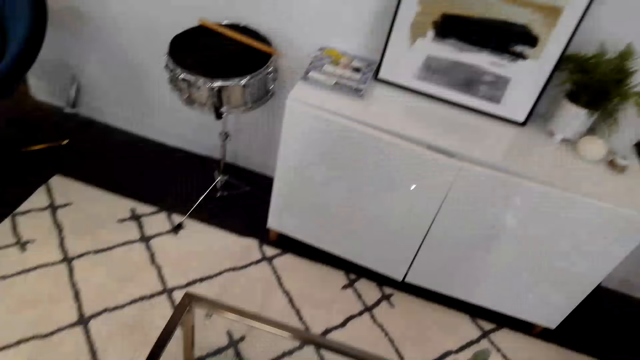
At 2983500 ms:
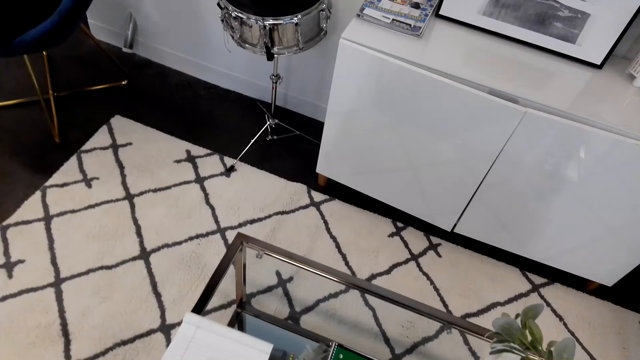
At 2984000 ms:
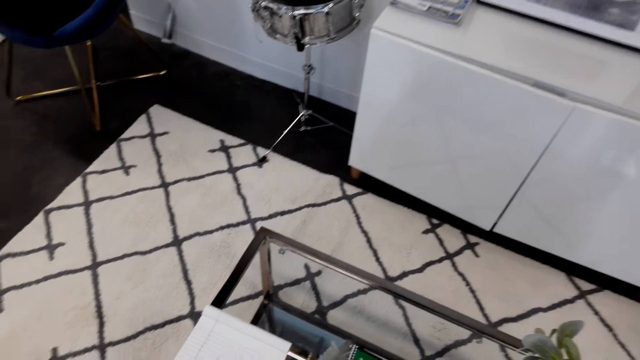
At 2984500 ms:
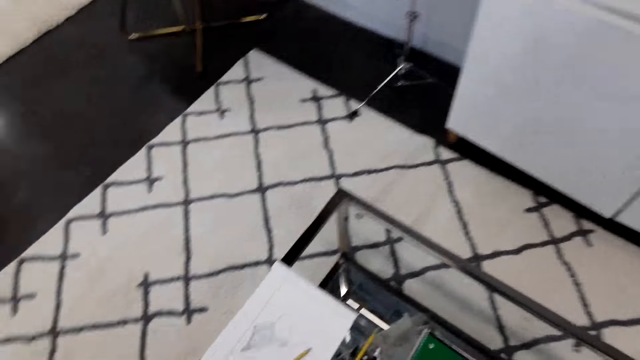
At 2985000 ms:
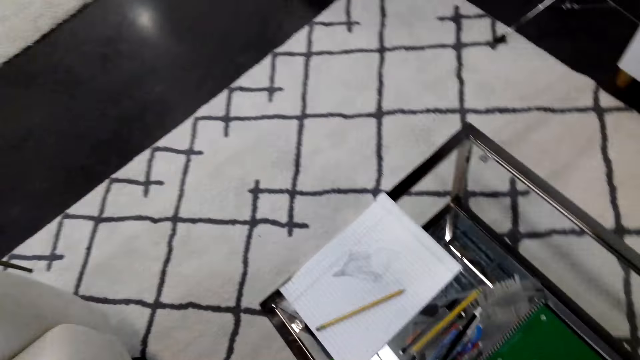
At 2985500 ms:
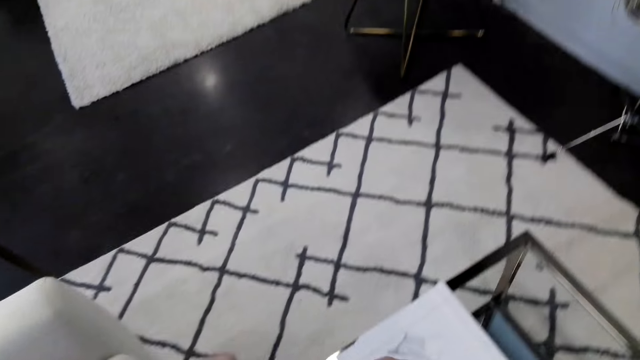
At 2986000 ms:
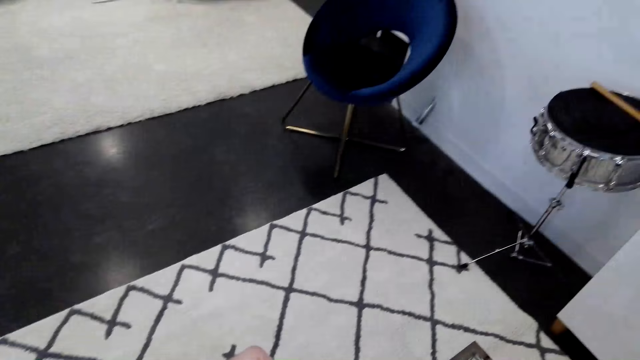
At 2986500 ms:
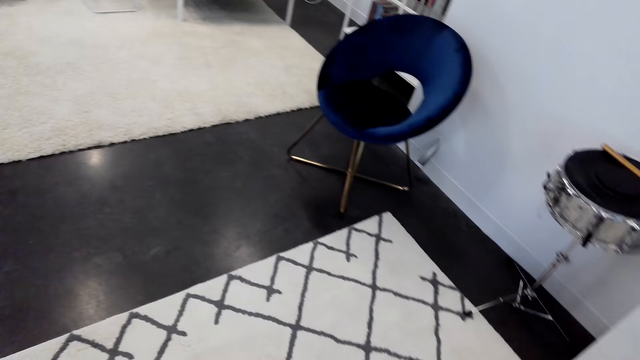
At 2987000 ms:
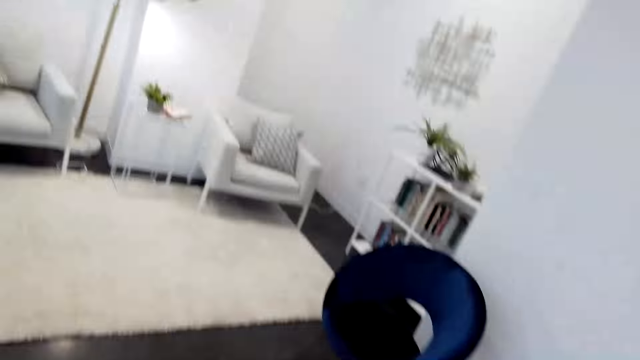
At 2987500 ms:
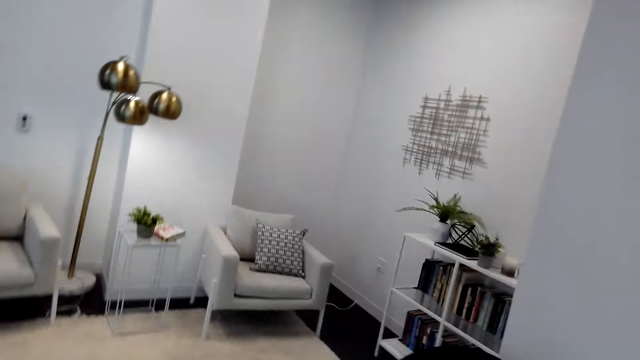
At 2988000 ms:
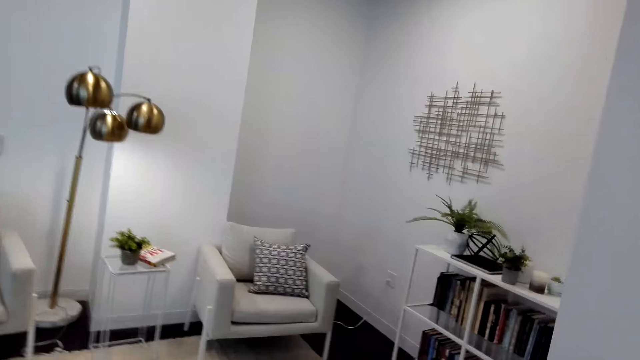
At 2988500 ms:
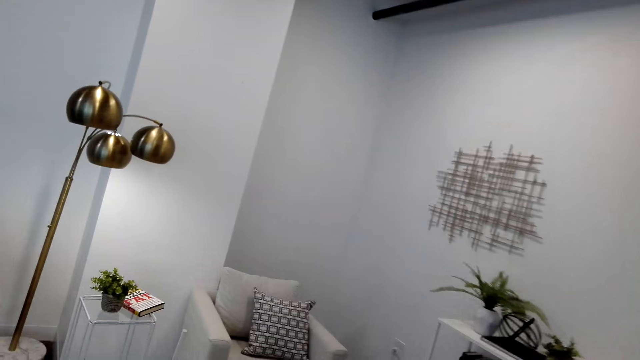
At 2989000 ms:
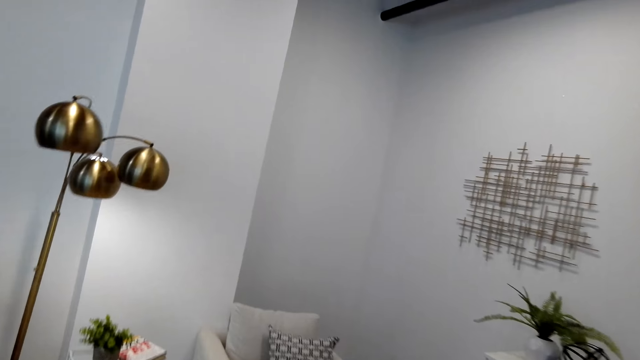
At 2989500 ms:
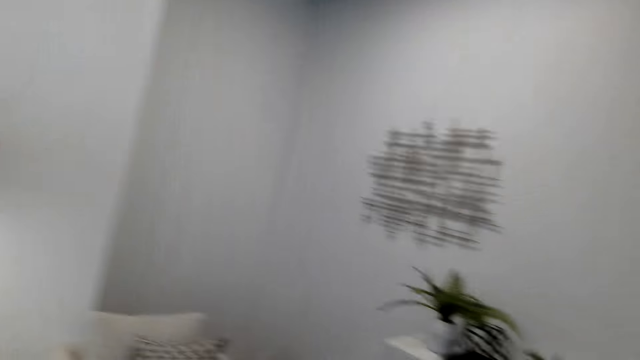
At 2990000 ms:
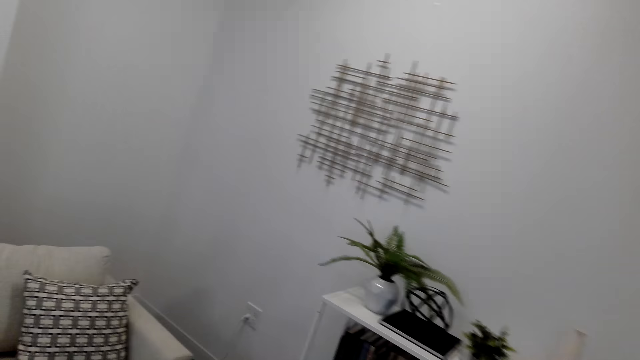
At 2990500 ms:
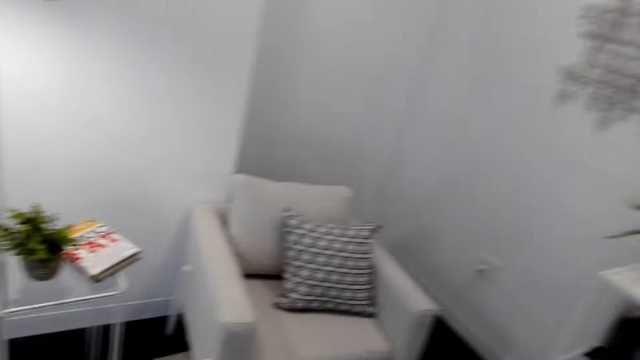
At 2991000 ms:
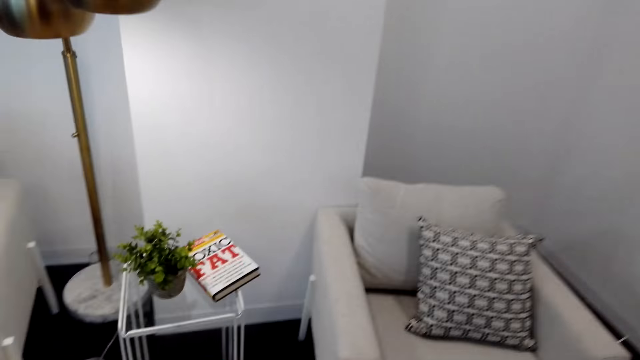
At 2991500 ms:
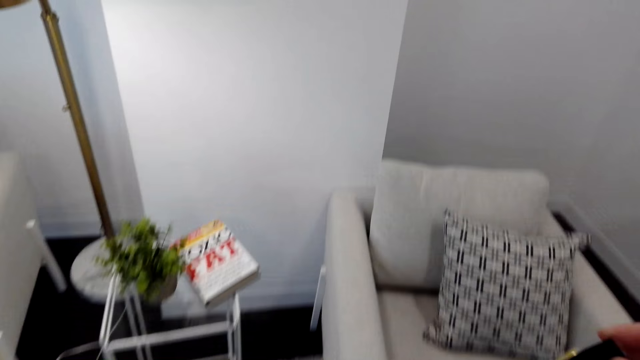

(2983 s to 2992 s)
The camera wearer picks up a pencil and walks around the house.

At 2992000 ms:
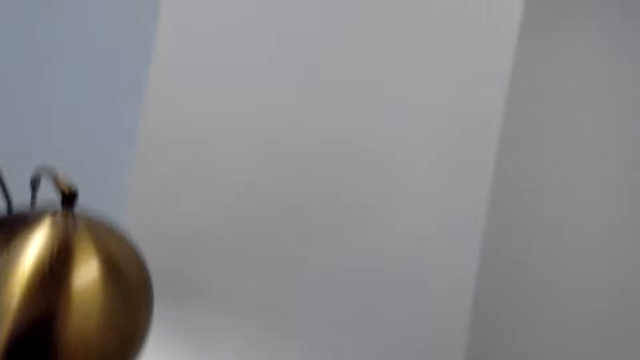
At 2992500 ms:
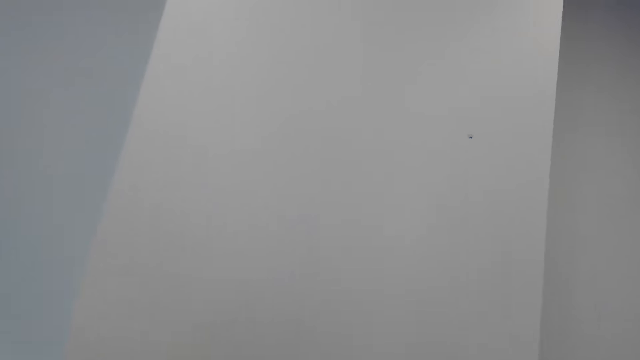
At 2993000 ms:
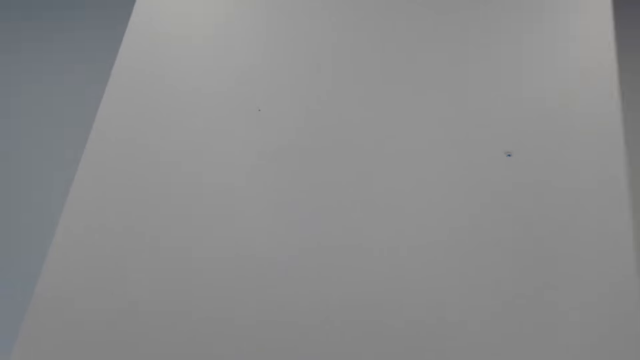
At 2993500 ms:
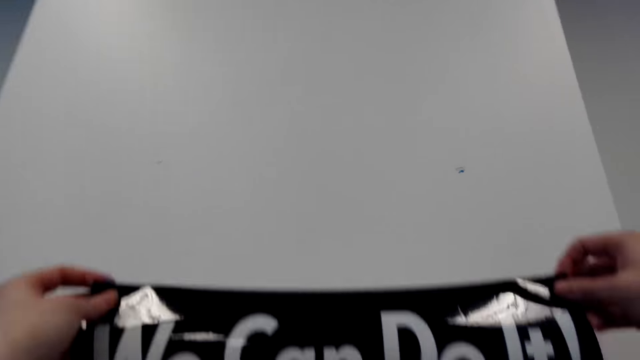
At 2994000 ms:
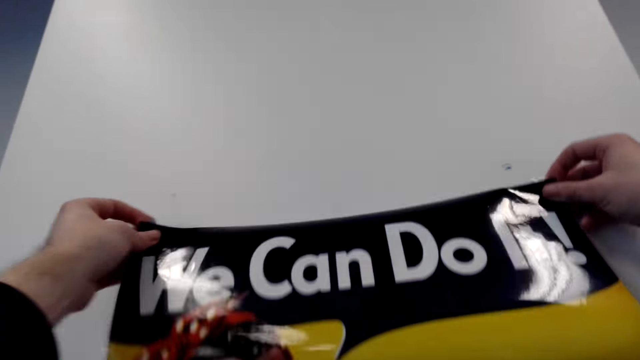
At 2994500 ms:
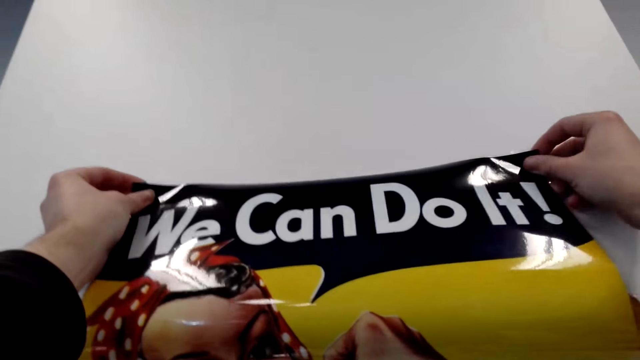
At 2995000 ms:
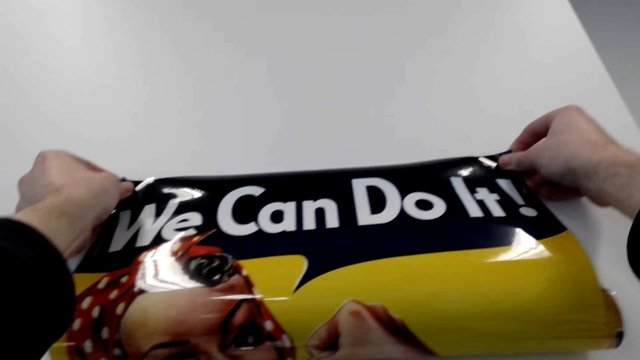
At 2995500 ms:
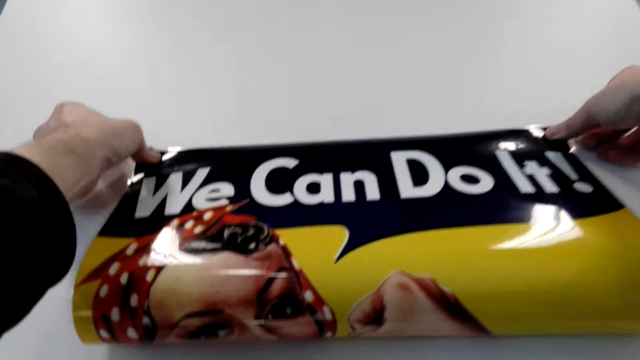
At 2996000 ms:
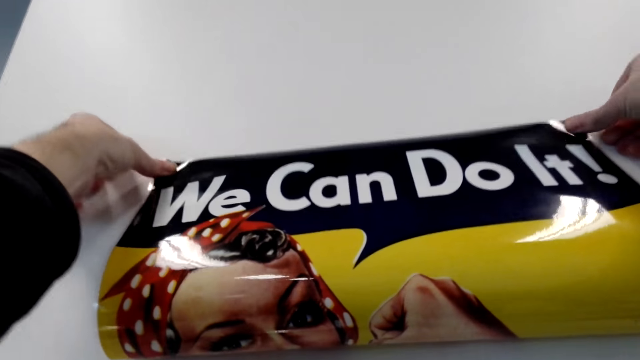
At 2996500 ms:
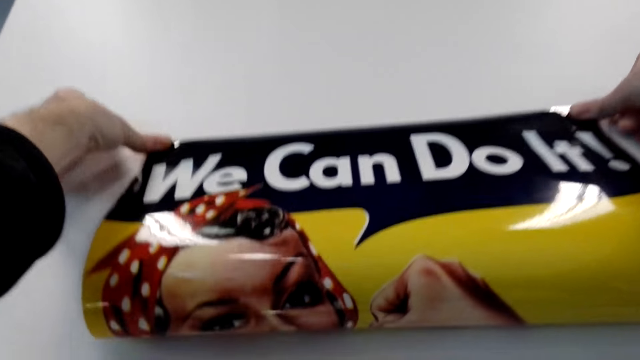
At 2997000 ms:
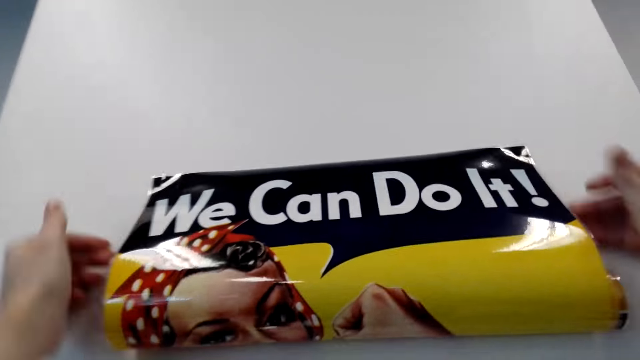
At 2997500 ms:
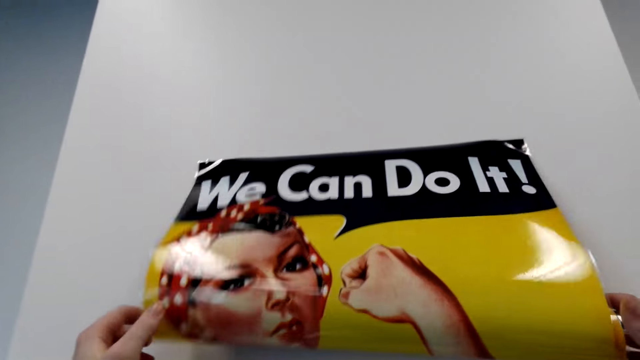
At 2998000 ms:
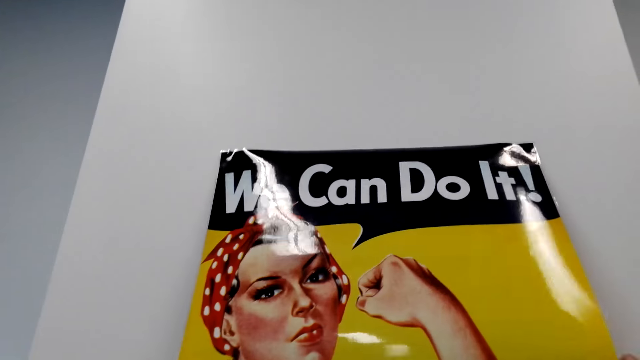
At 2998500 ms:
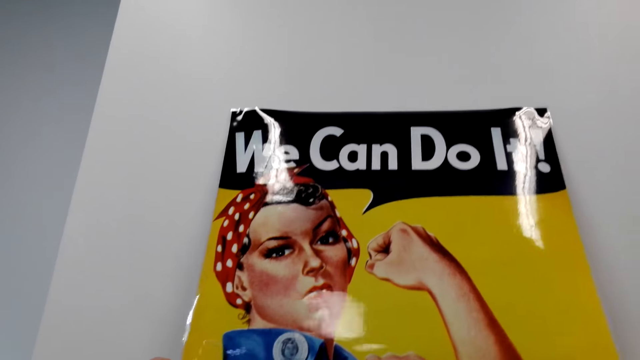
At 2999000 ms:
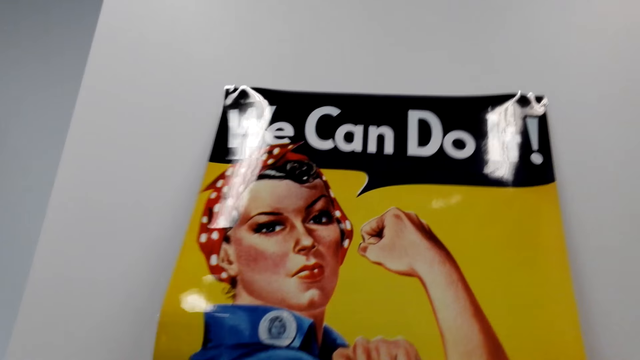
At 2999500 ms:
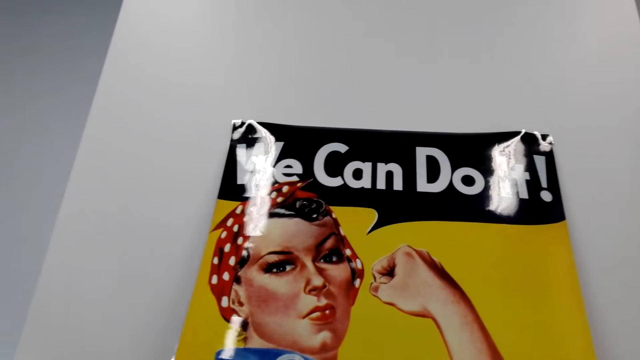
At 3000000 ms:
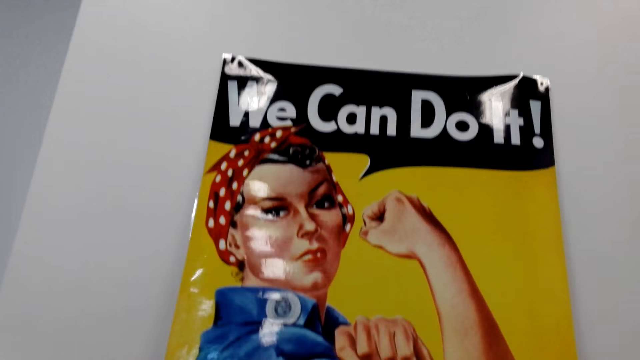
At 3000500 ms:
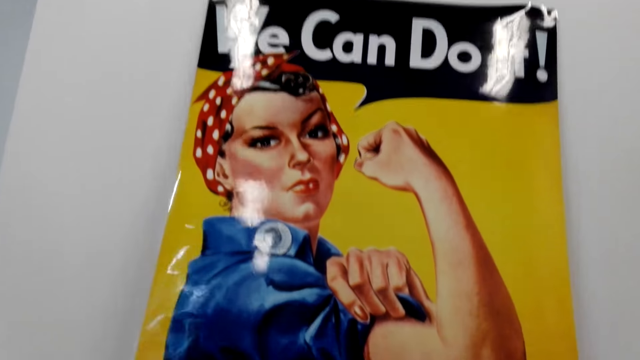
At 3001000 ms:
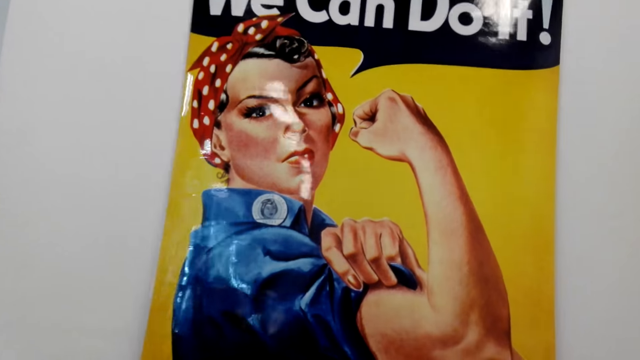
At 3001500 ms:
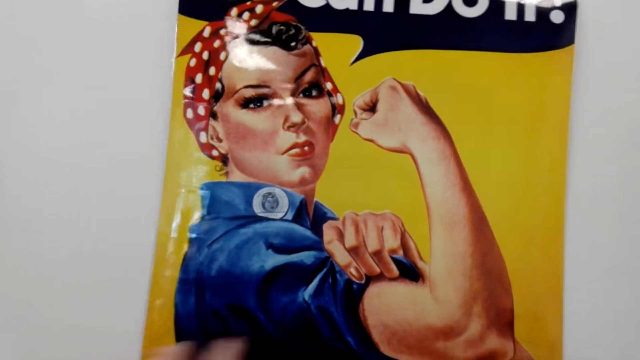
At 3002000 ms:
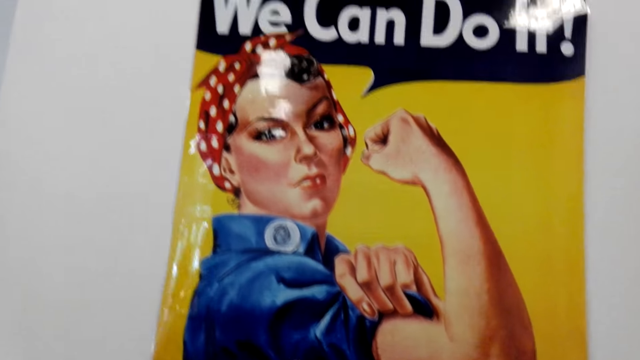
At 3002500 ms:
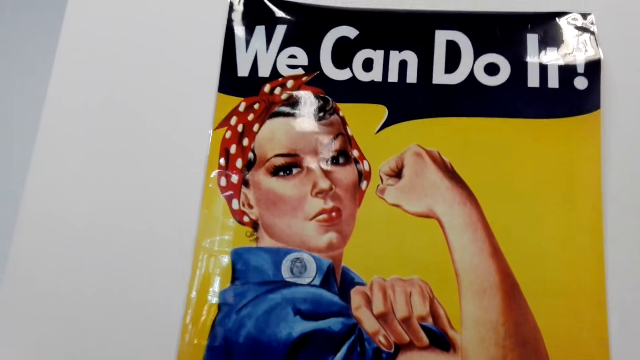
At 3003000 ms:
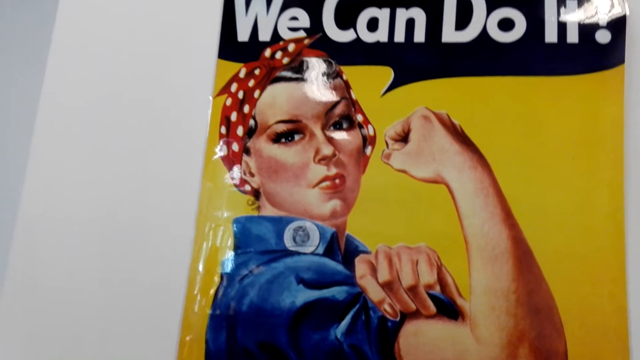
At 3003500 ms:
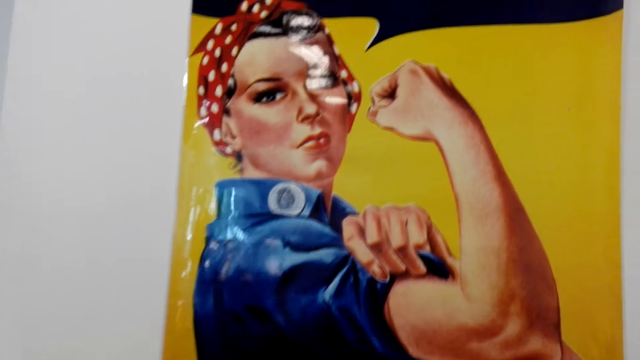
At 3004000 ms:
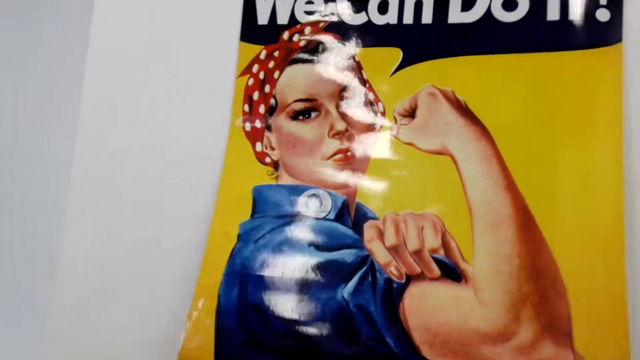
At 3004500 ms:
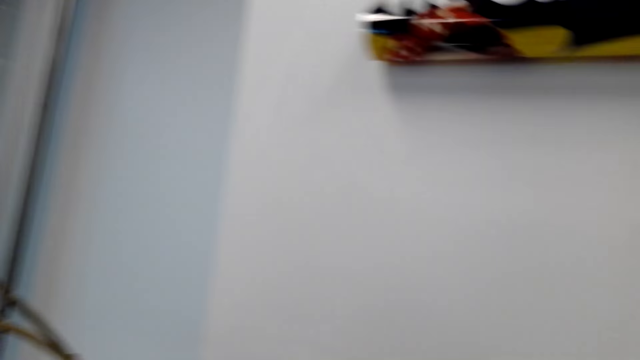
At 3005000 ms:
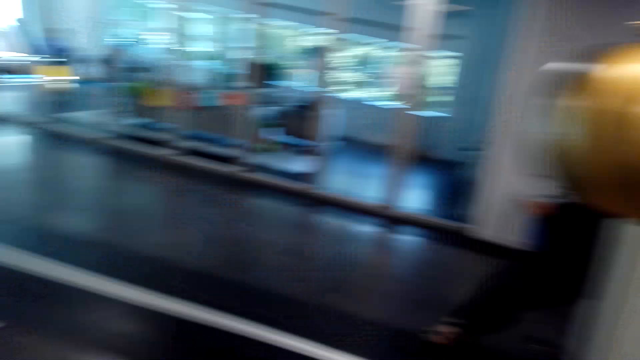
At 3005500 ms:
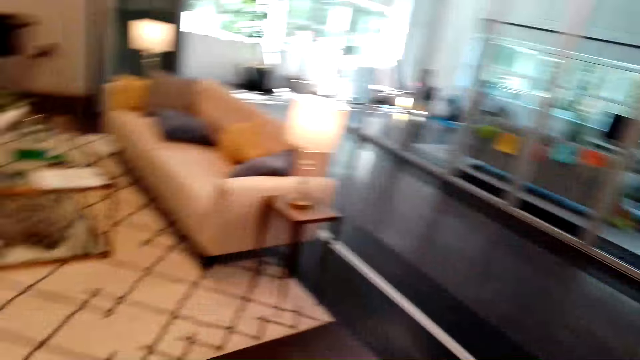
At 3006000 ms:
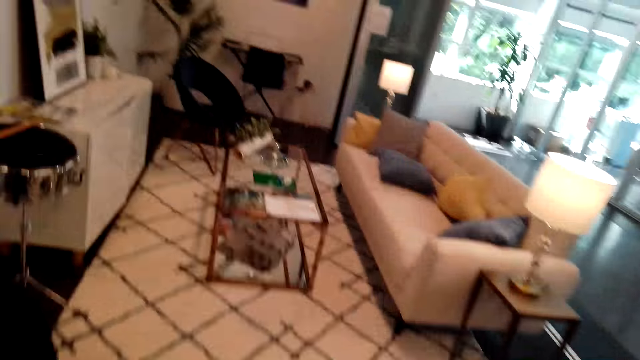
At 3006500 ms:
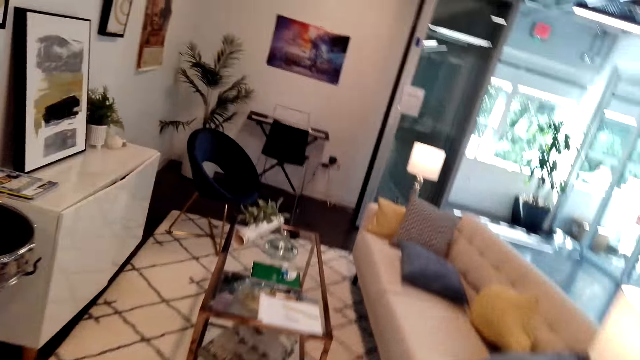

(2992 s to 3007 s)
The camera wearer puts a printed picture on the wall. They walk around the house.
